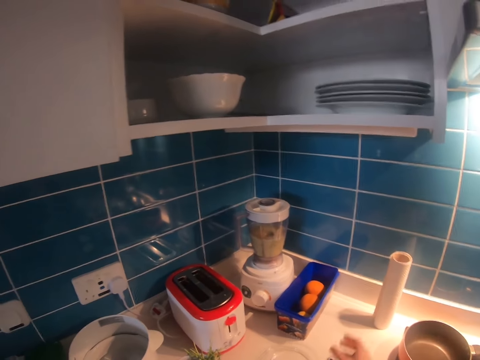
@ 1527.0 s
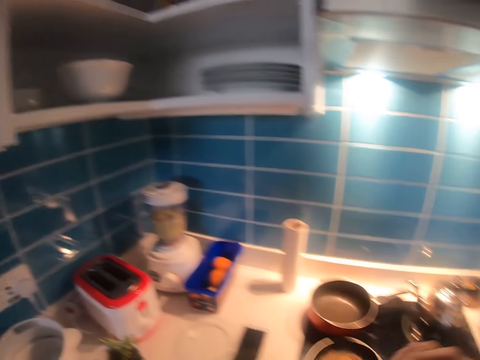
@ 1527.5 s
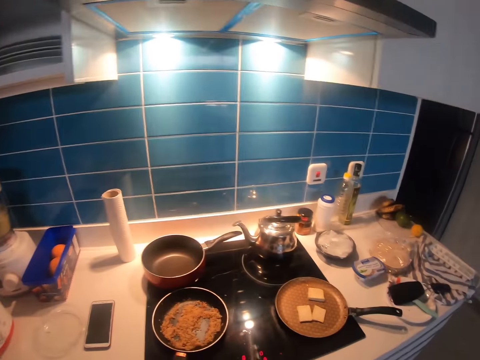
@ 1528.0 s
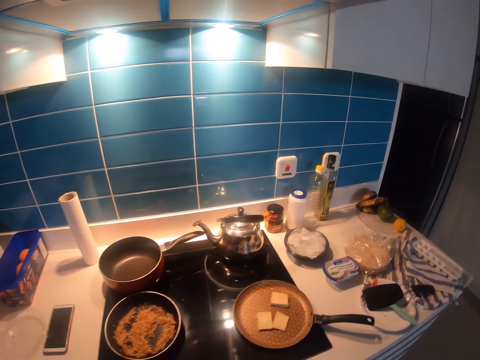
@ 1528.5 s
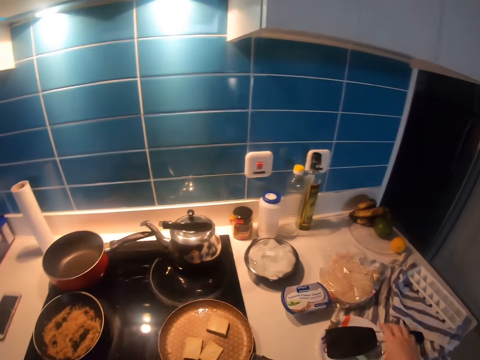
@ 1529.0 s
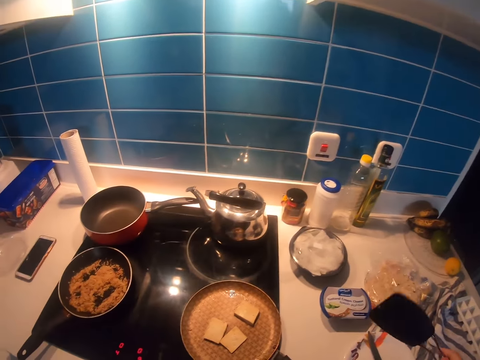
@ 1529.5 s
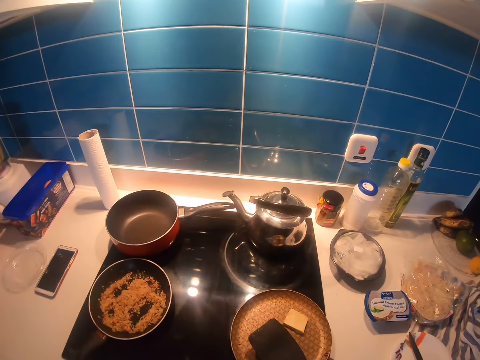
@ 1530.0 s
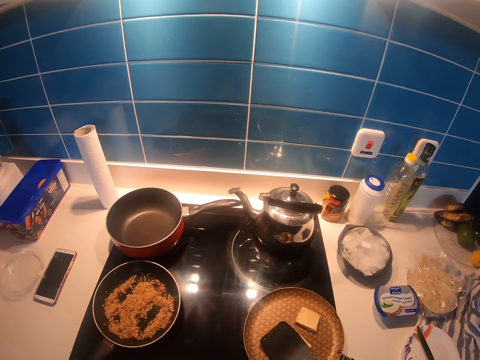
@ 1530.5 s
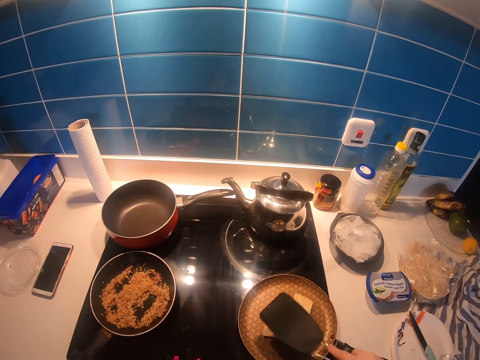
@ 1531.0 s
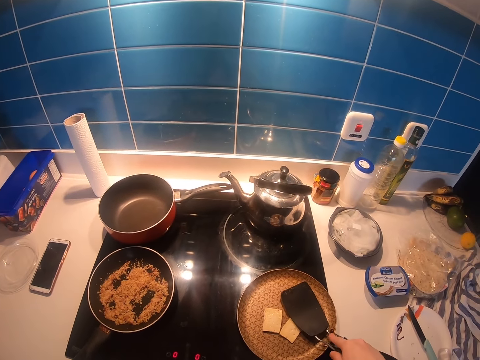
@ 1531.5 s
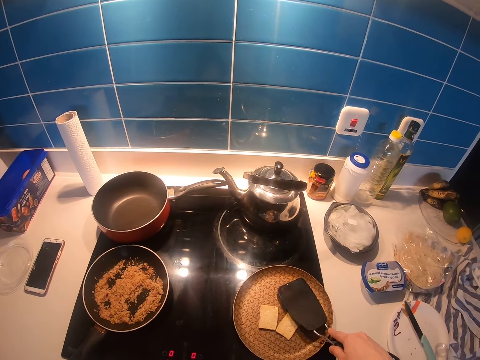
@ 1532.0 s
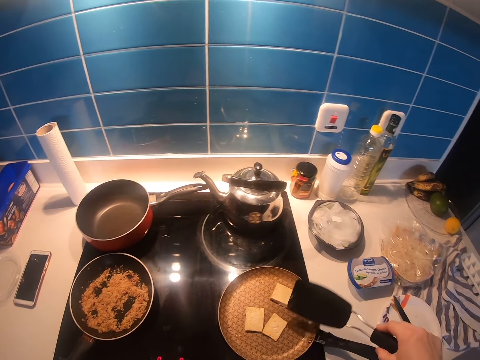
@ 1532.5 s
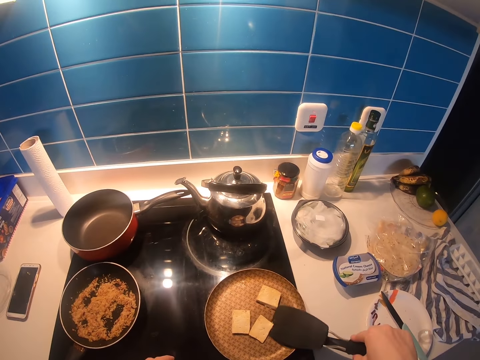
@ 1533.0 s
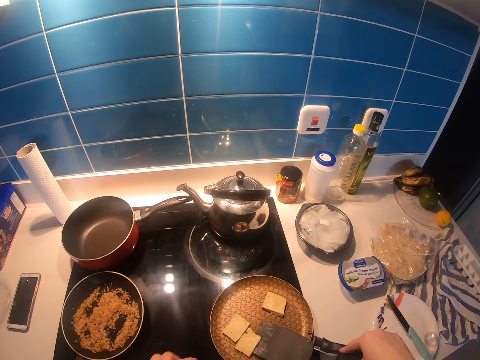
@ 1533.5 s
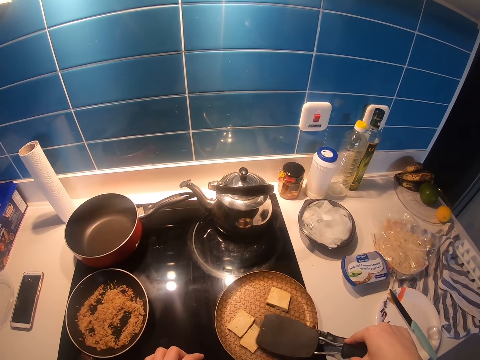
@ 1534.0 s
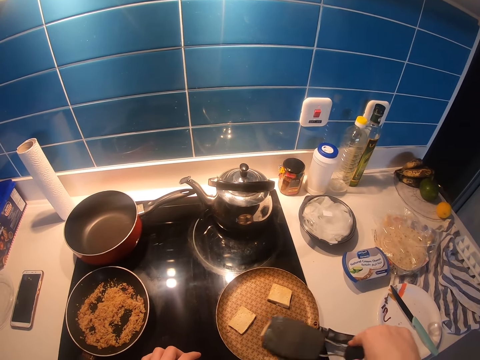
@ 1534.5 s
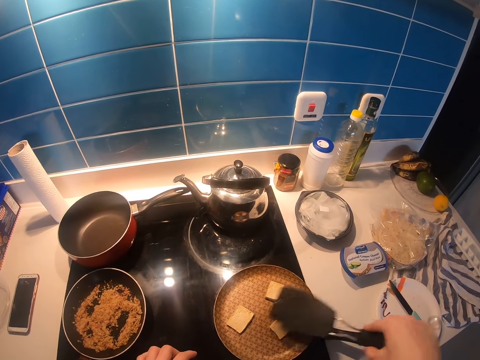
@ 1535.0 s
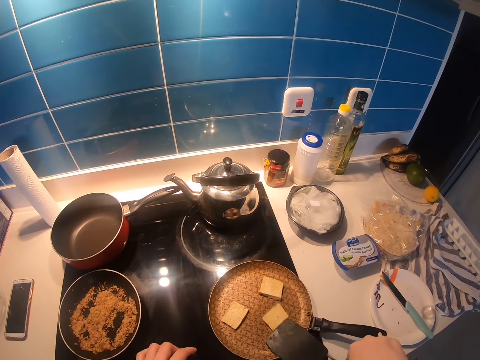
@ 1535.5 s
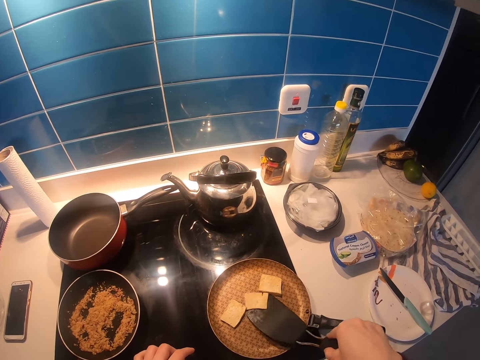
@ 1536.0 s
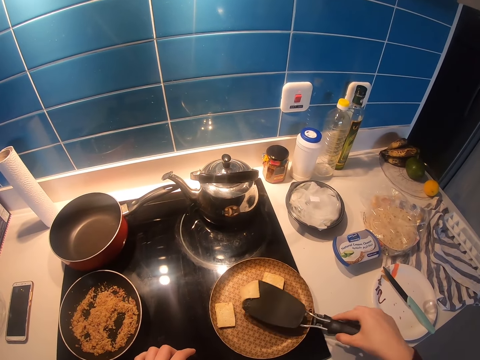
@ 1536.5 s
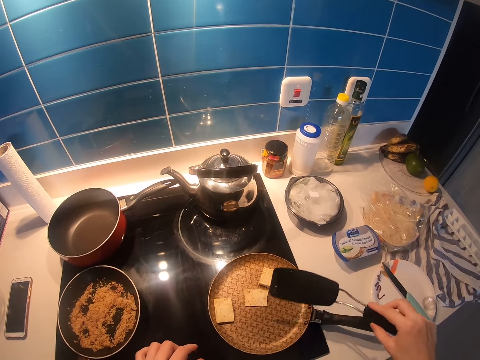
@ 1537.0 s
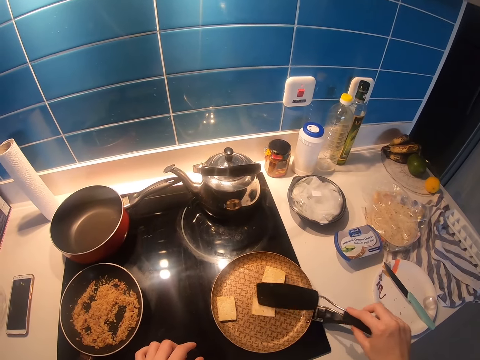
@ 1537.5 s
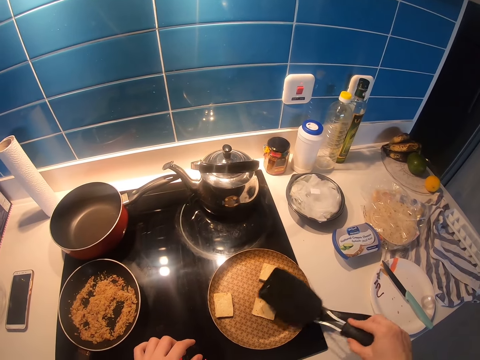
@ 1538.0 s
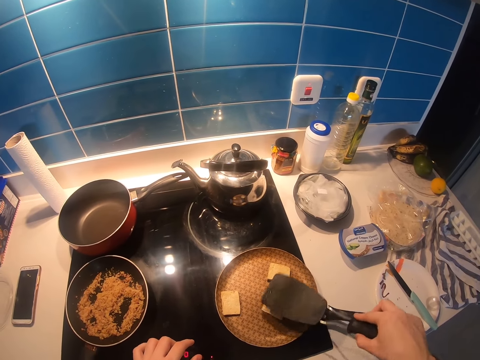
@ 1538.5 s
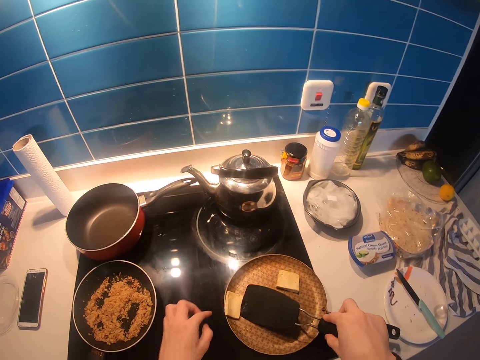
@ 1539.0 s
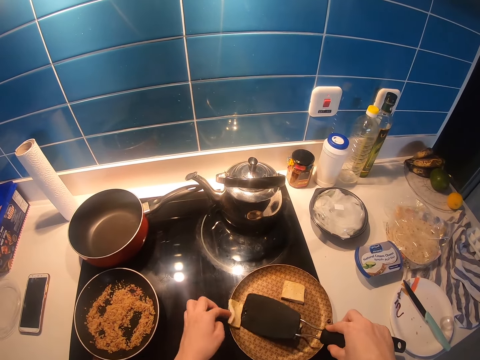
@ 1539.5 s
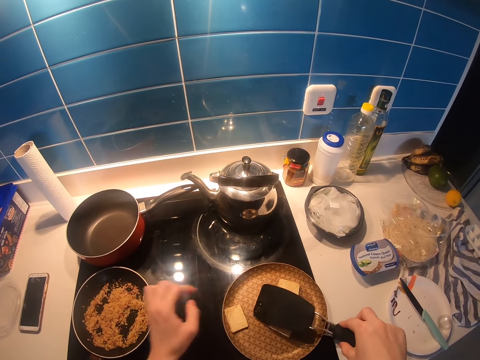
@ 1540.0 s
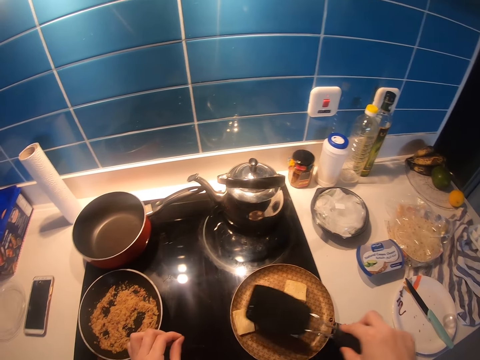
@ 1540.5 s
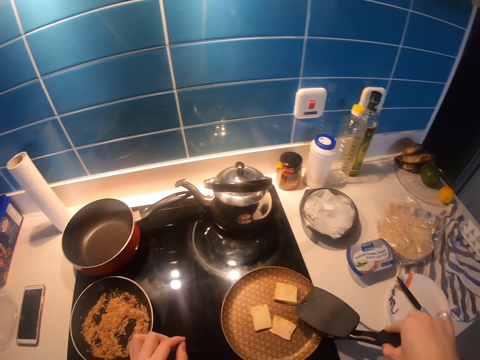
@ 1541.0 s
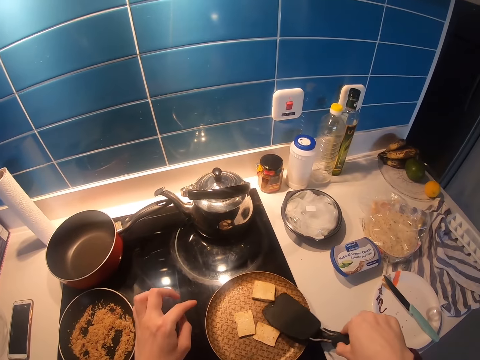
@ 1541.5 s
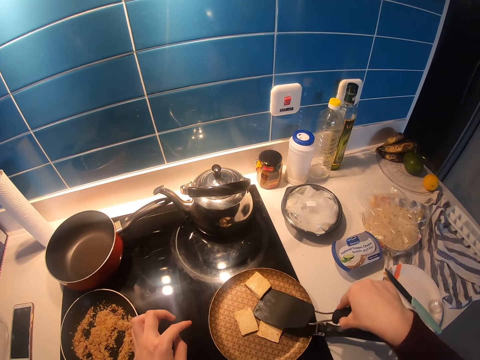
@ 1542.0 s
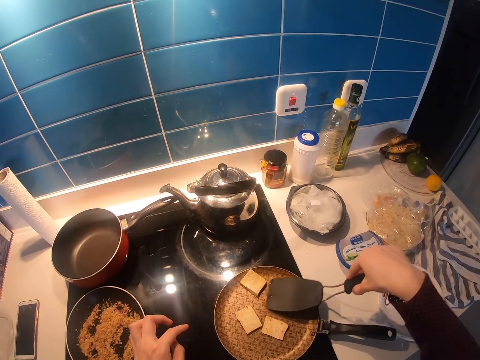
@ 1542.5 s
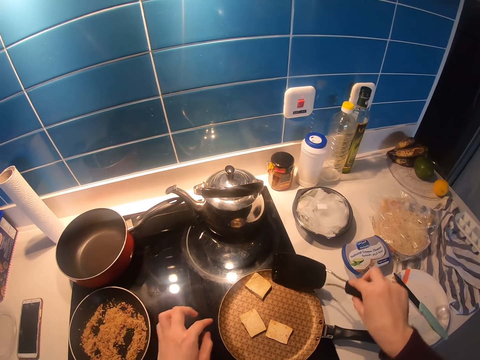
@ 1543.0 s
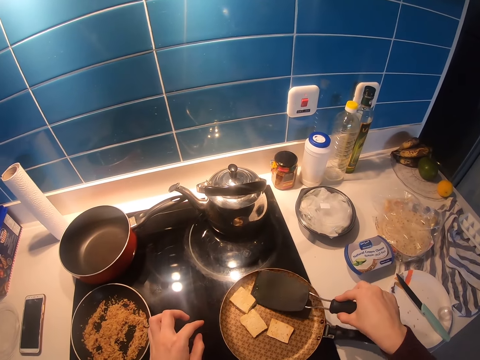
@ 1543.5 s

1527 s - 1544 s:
The camera wearer puts the phone down. They lift the right hand. They look at the cooker. They touch the camera on the head. They pick up the spoon. They press the butter in the frying pan with the spoon. They turn something with the spoon. They stir the butter in the frying pan. They turn something with the spoon.

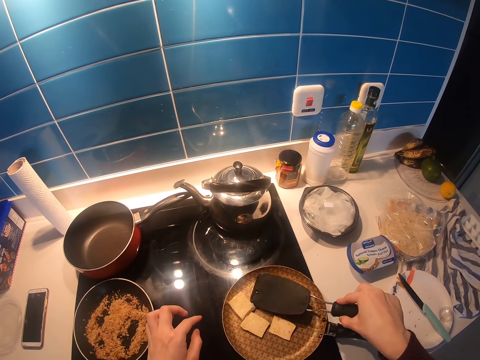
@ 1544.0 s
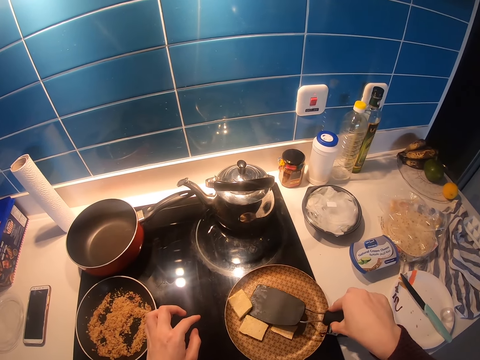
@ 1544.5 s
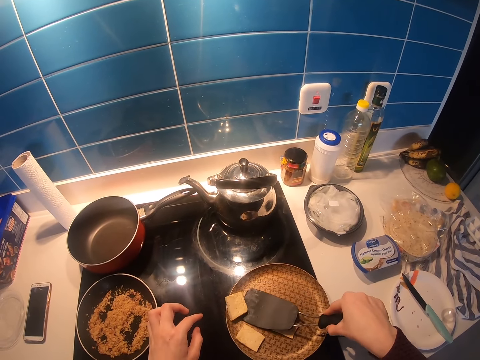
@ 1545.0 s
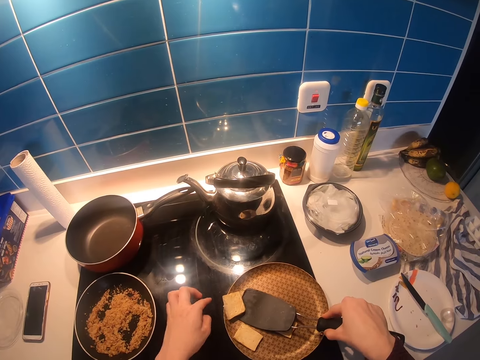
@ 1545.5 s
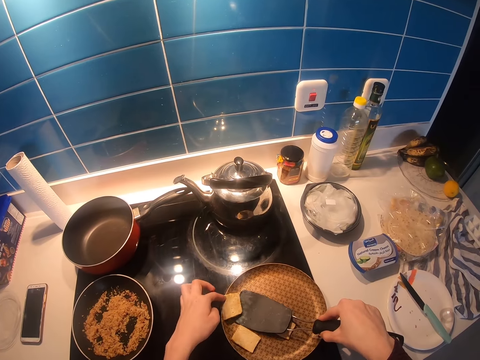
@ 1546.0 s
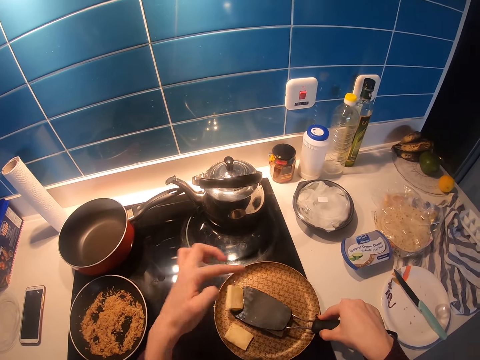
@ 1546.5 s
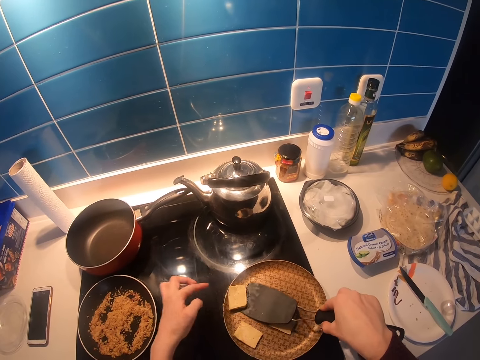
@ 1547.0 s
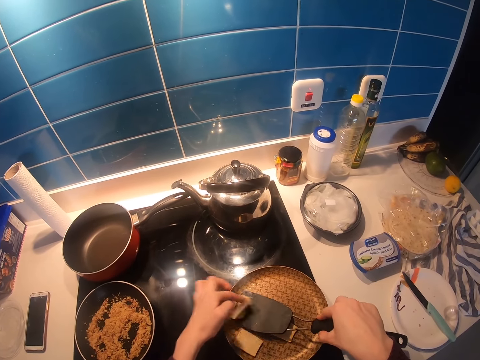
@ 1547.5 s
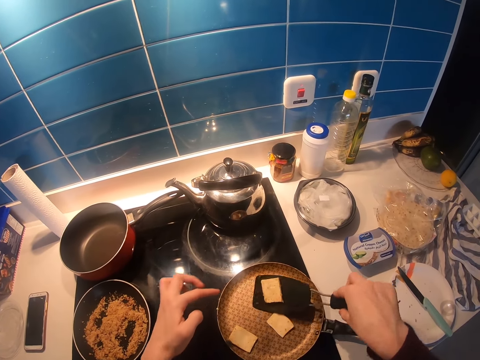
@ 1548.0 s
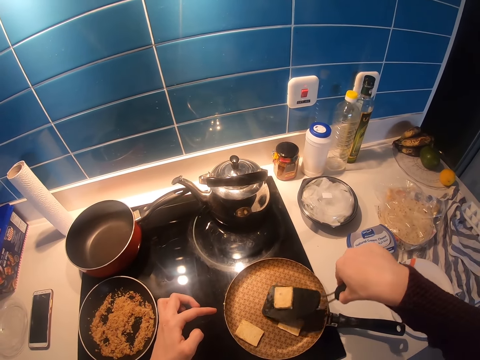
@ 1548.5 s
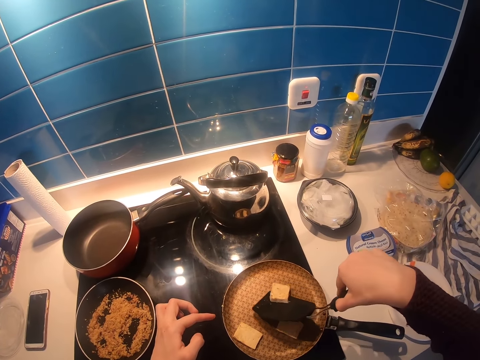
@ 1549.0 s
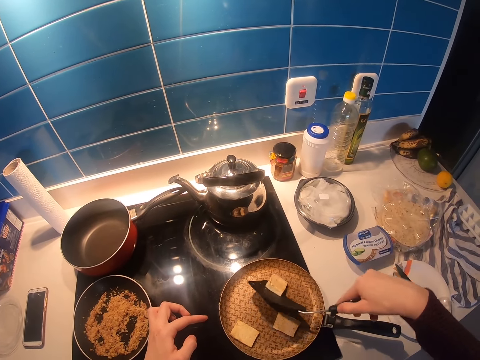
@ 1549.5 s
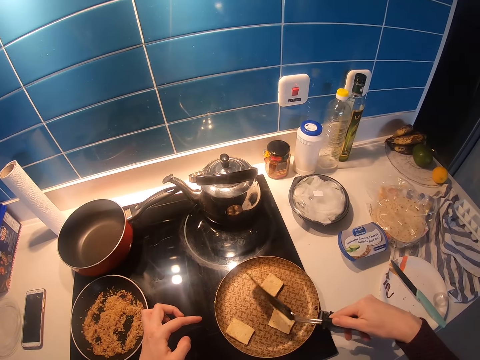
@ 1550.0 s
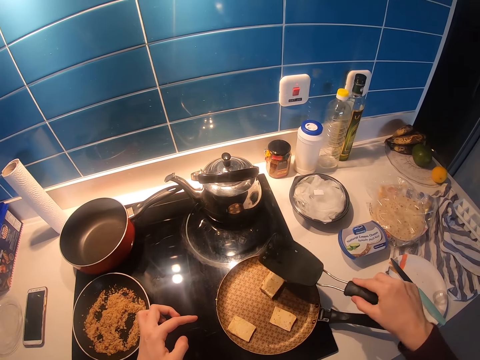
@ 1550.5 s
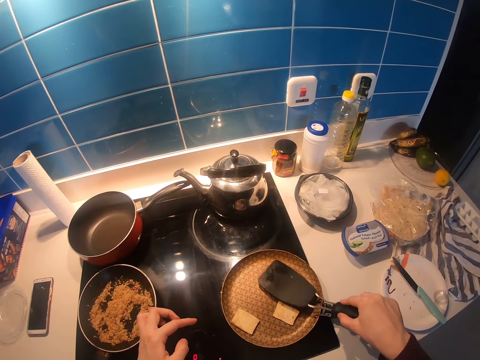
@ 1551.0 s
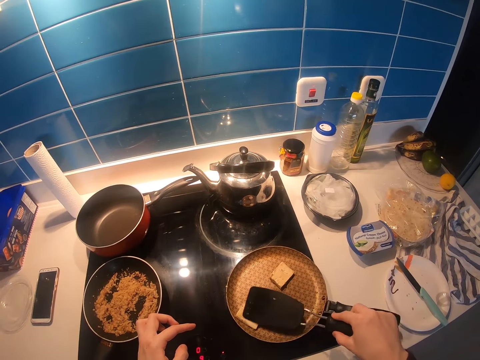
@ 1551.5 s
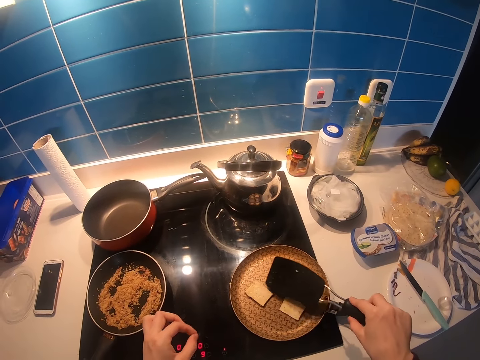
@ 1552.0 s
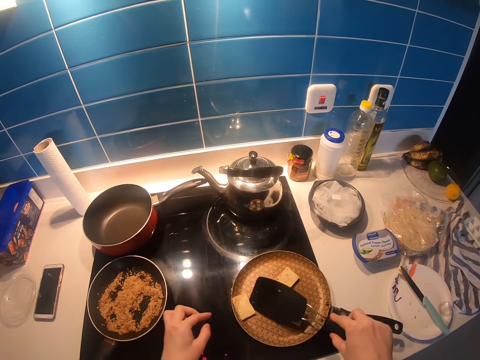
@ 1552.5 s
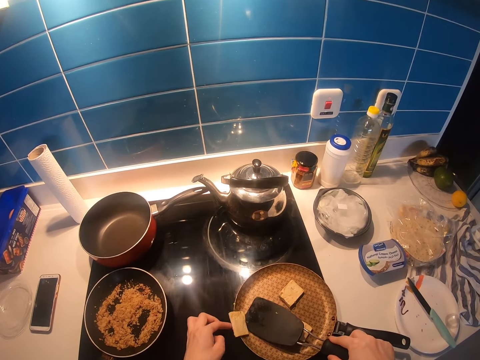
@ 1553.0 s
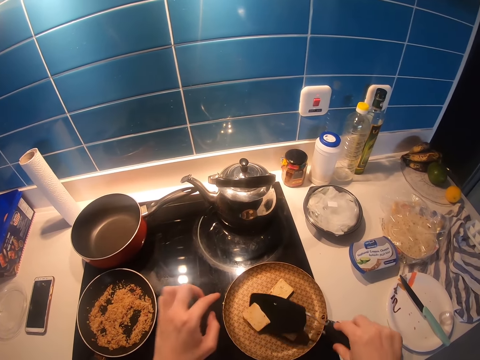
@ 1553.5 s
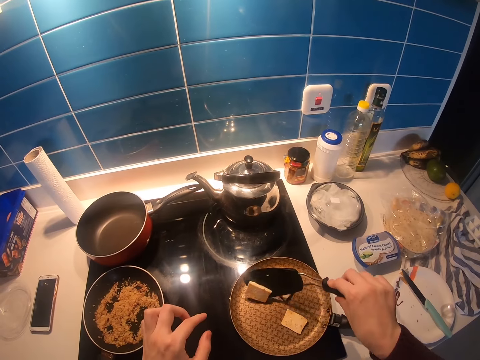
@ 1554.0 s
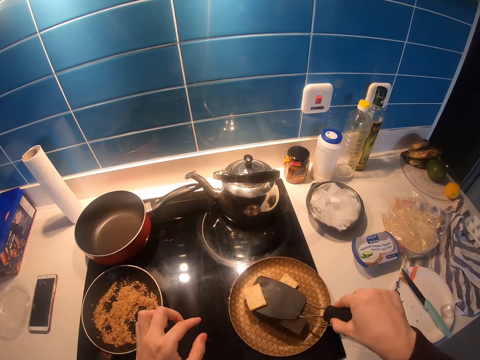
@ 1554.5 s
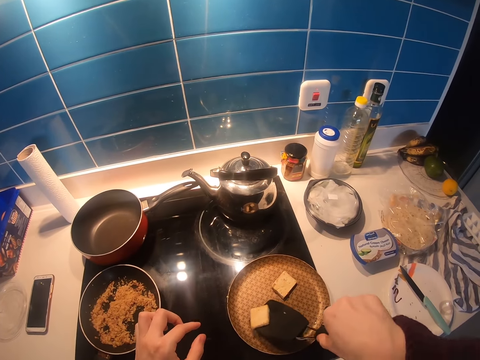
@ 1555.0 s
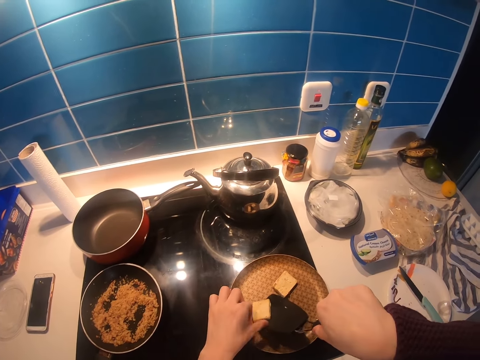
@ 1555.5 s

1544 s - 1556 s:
The camera wearer puts something on the spoon with the hand. They put something on the plate. They press something with the spoon. They scoop something with the spoon. They put something on the spoon with the finger. They put something on the plate.
